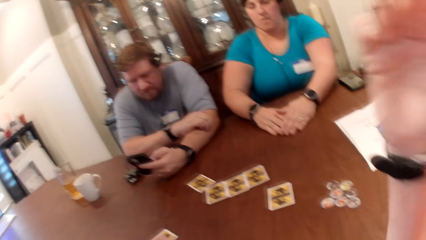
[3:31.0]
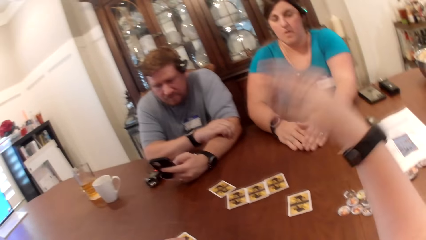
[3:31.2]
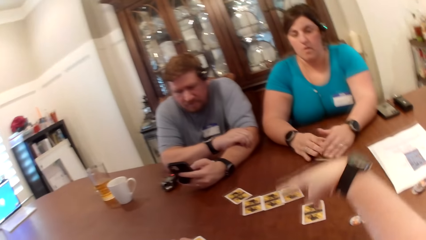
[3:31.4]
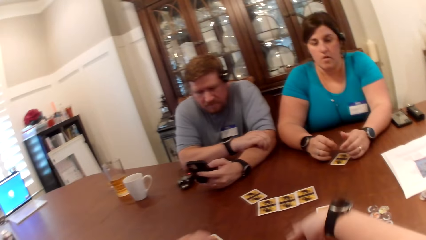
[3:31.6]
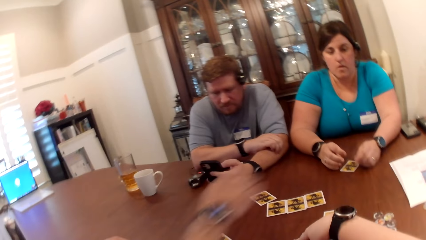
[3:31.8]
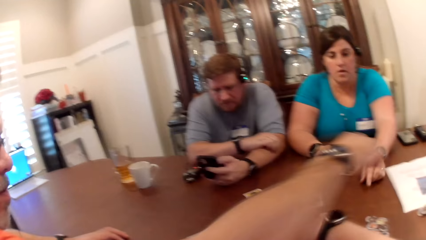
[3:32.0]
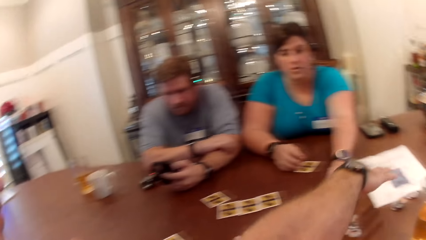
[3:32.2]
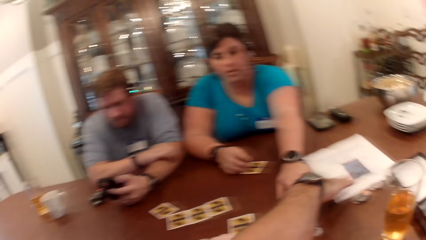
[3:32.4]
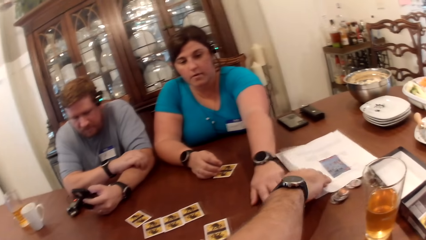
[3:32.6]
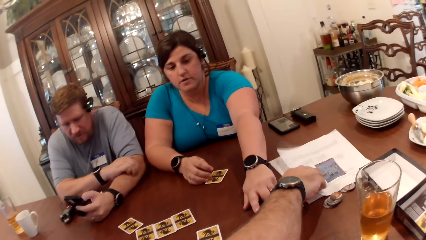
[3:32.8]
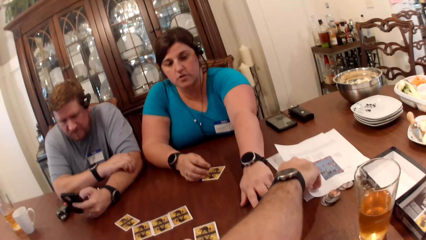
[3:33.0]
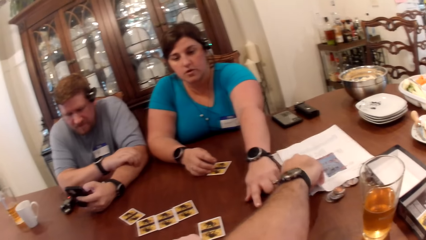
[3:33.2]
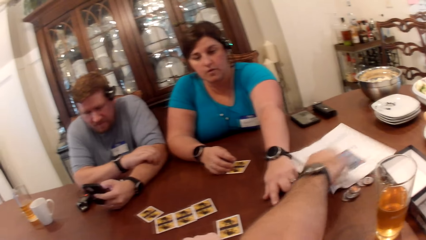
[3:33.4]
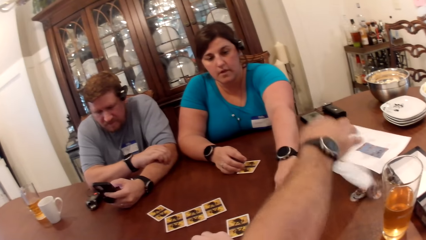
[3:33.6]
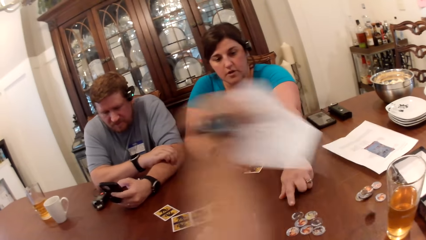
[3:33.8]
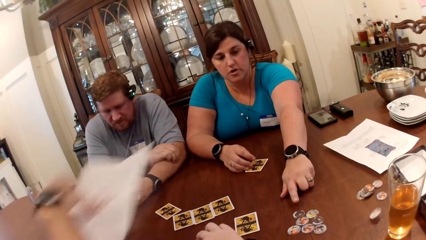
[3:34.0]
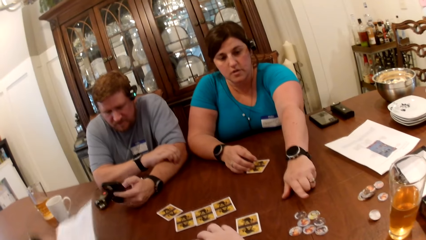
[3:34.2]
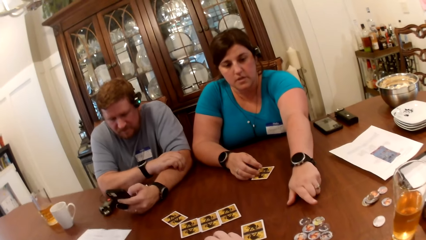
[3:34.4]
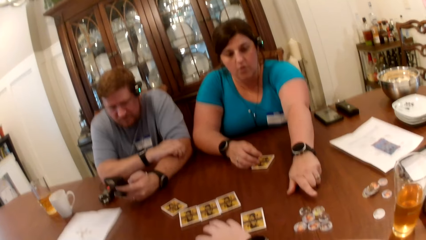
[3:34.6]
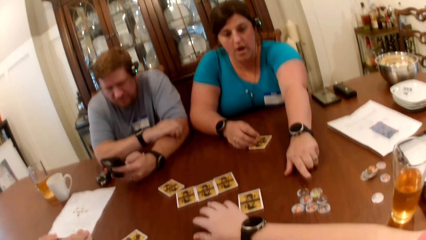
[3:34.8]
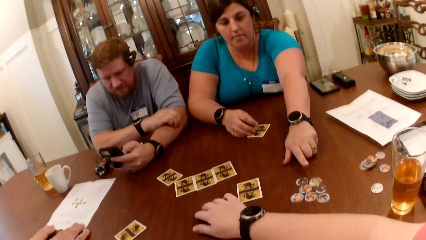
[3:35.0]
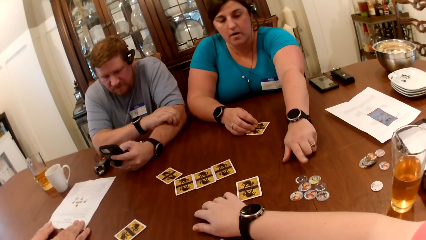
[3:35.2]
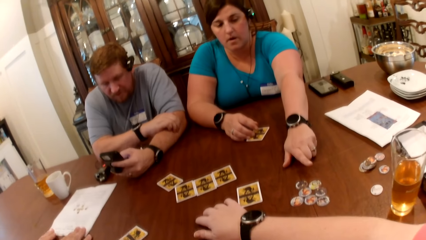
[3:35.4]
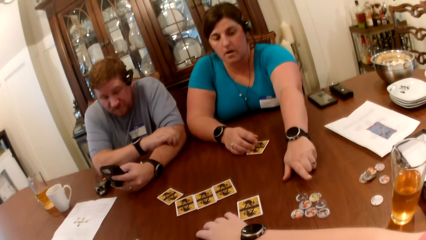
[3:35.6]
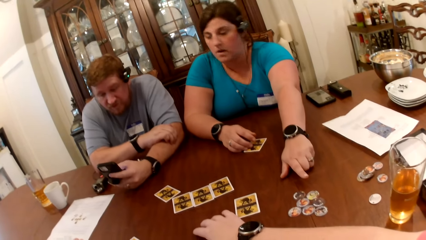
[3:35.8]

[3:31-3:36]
A man picks the game manual on the table with his right hand.

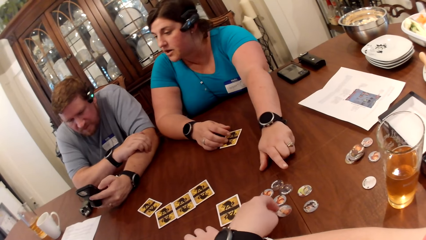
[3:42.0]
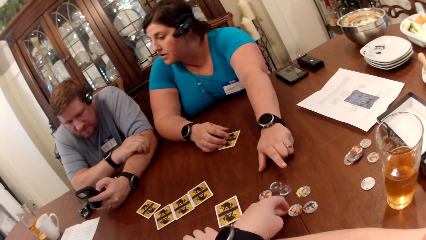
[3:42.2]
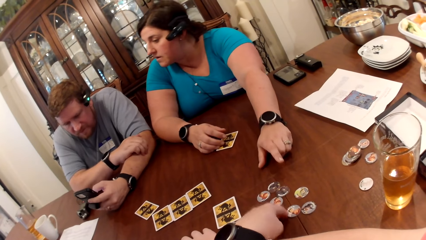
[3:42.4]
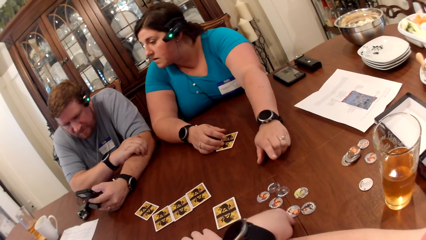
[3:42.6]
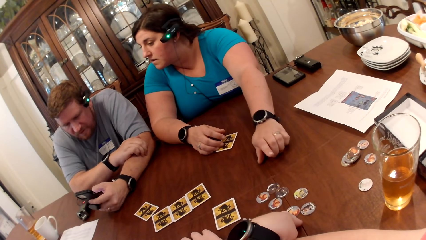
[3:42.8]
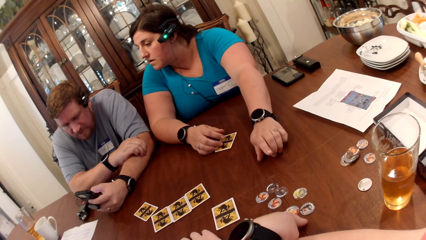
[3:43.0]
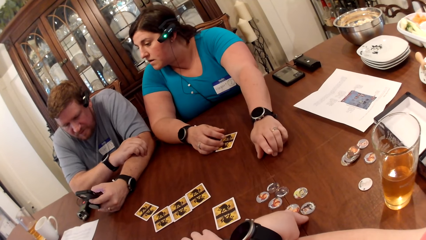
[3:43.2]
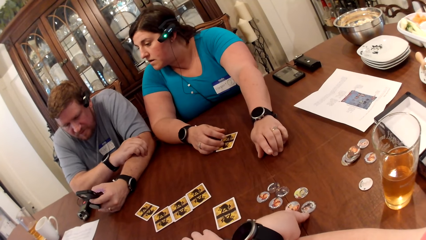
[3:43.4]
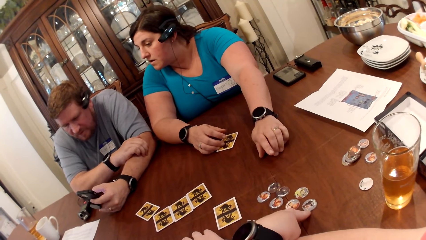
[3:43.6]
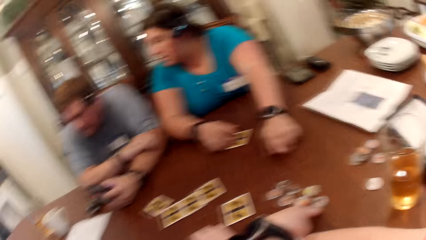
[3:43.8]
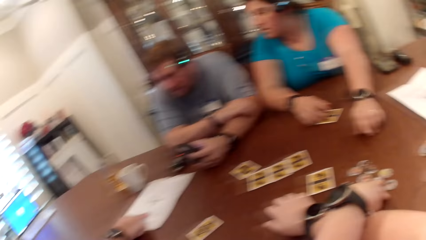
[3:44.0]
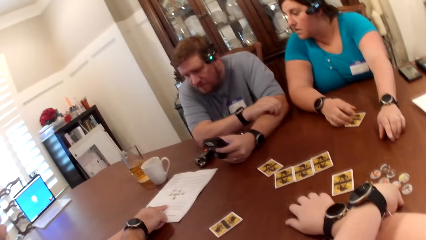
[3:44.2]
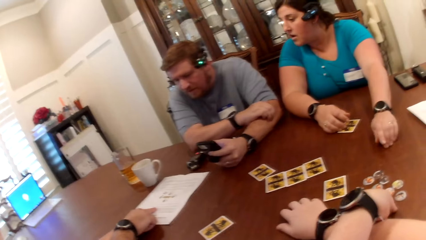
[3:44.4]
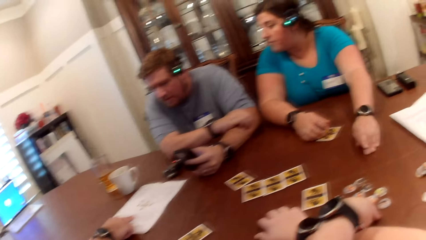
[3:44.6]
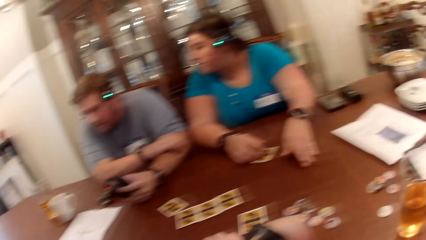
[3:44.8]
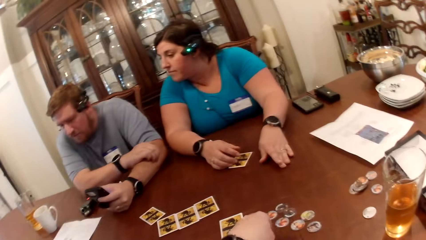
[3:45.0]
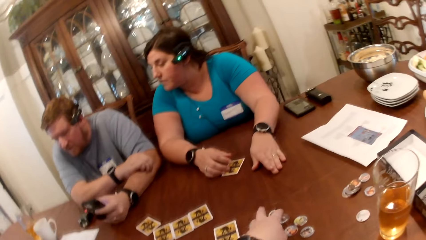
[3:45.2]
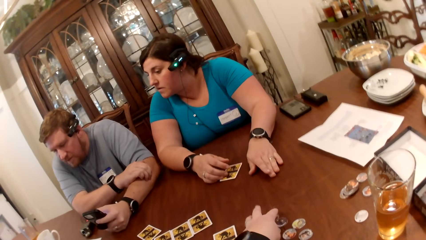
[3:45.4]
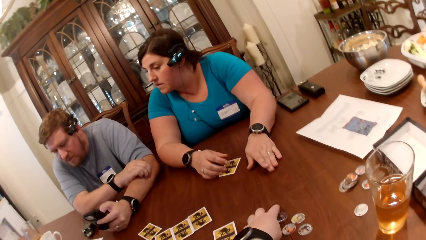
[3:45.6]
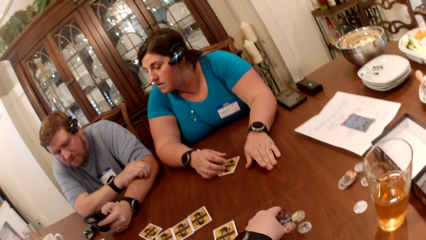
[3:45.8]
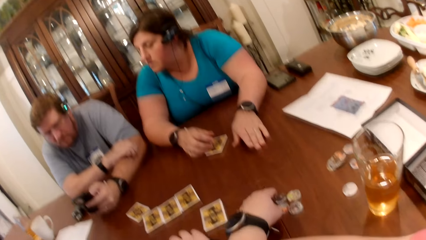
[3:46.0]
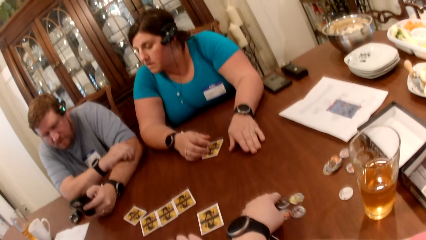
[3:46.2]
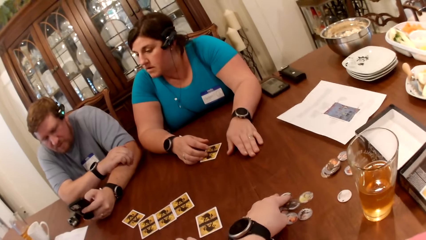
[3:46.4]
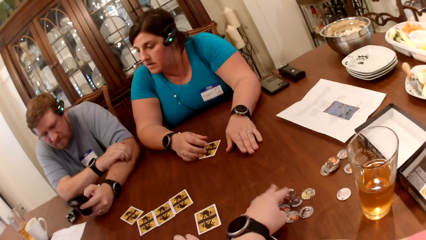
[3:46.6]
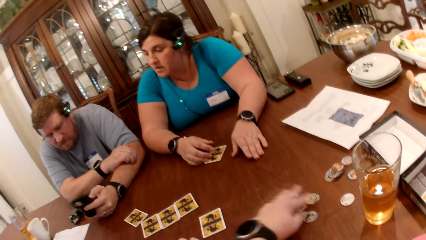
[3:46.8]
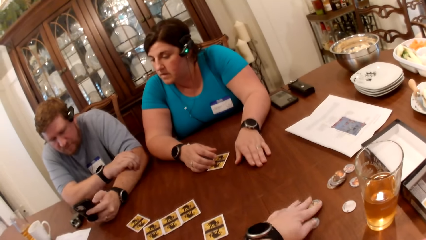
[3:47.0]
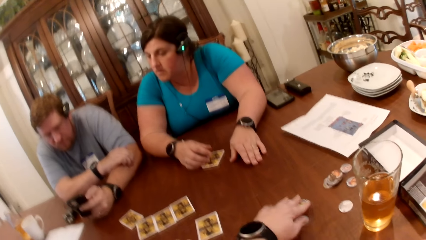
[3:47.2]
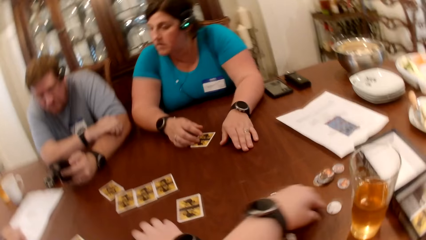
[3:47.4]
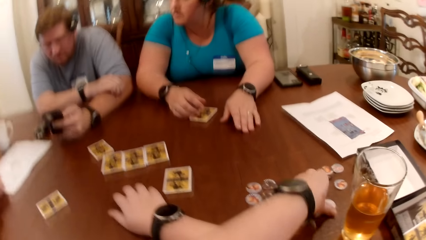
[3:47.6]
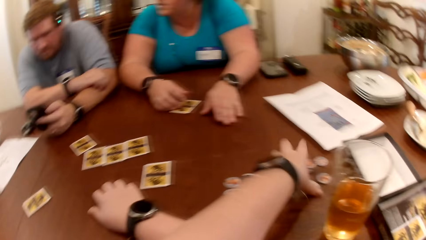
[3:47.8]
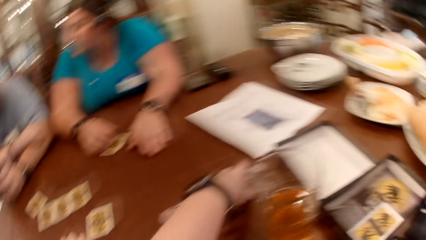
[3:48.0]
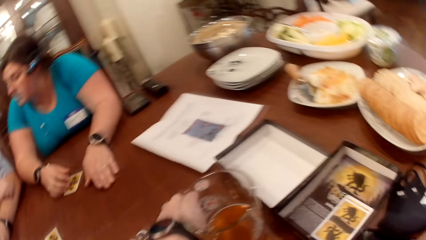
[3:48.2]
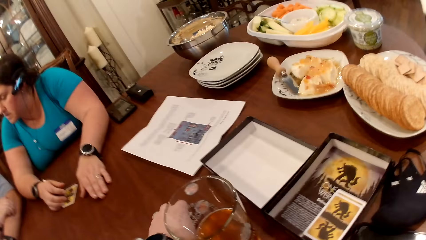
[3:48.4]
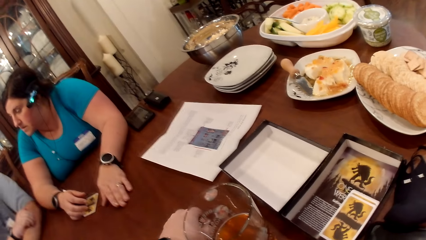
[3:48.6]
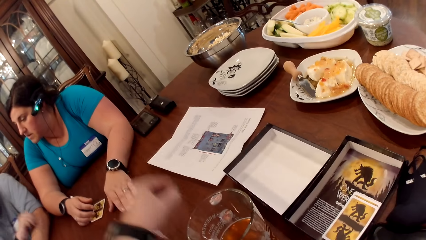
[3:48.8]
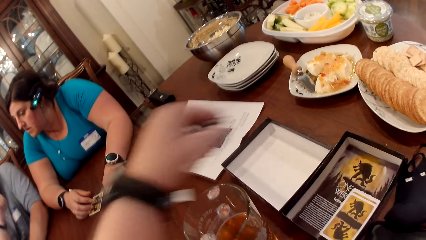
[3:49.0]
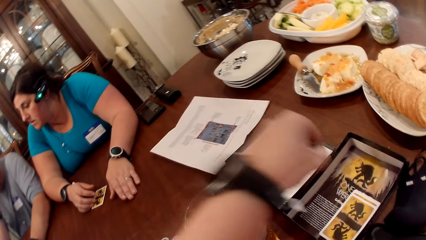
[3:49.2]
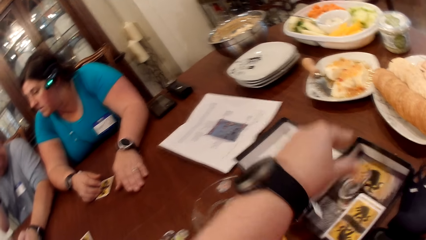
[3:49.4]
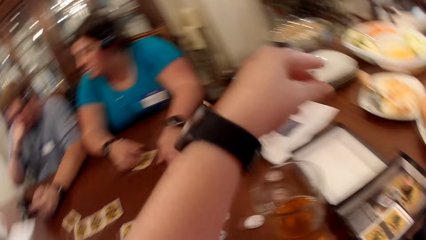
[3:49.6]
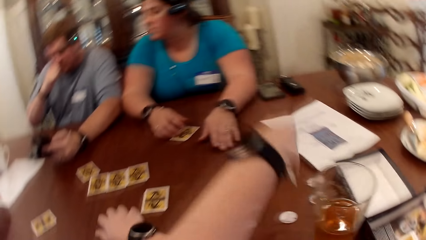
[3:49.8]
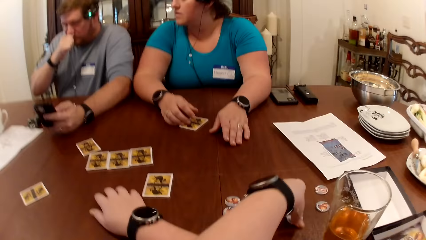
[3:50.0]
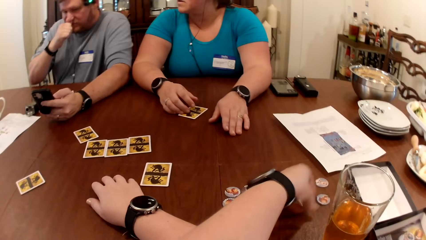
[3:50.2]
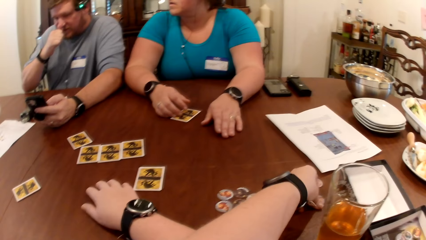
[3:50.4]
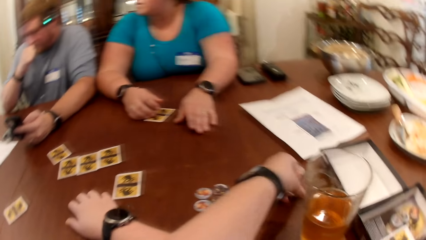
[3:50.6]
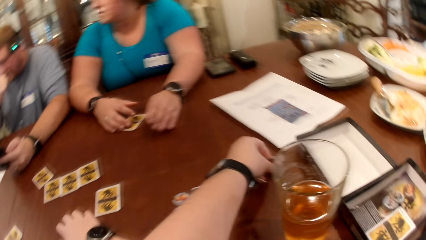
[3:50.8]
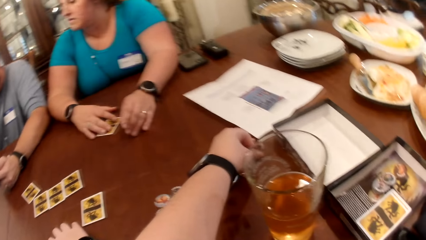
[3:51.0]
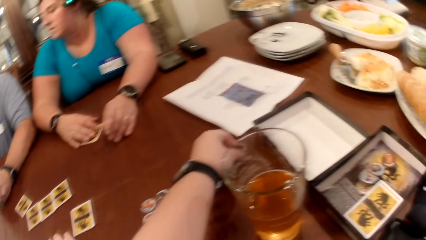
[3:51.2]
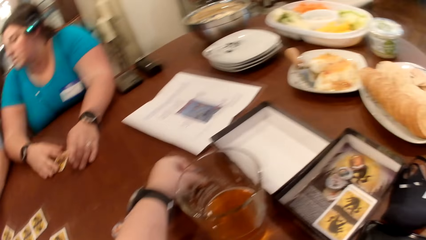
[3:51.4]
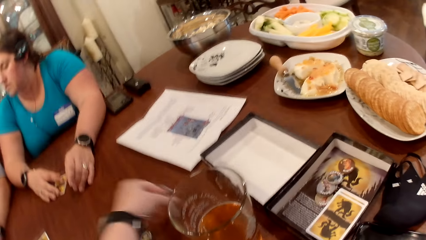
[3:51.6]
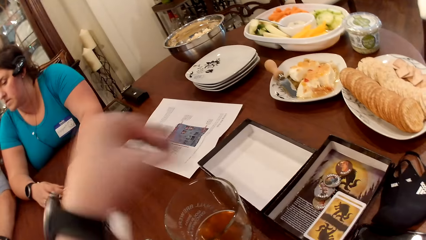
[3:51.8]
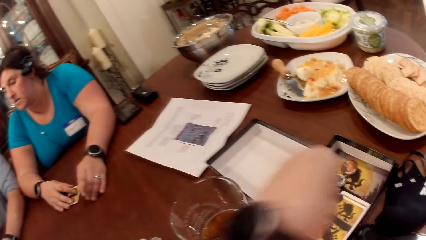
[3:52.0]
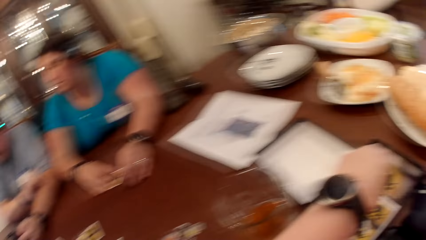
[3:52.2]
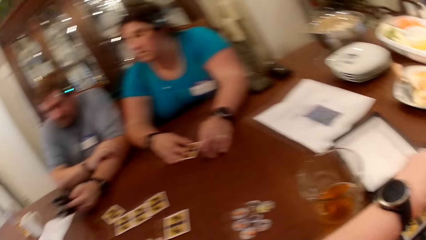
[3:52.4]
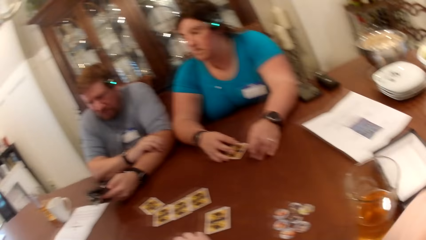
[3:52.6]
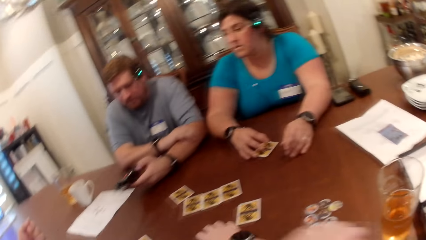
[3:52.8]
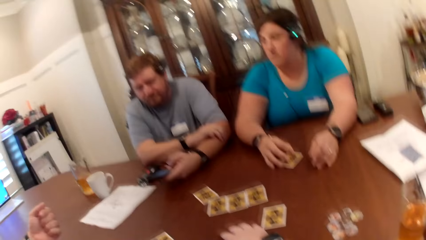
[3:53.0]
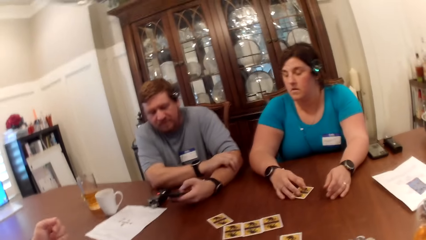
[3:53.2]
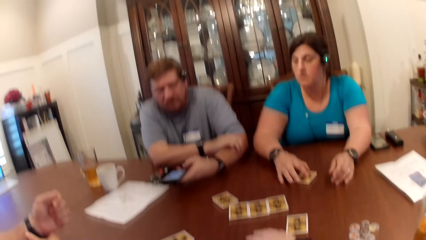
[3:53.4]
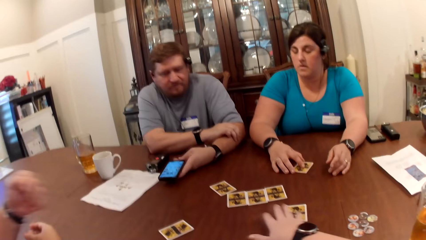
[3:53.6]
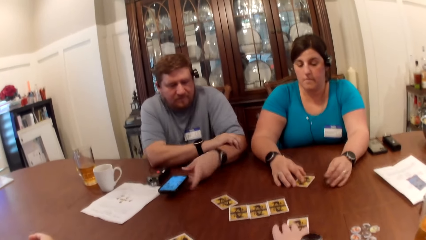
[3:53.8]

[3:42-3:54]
The camera wearer holds the cards. She picks a token from the table with her left hand. She puts a set of tokens in a carton case on the table with her left hand.
